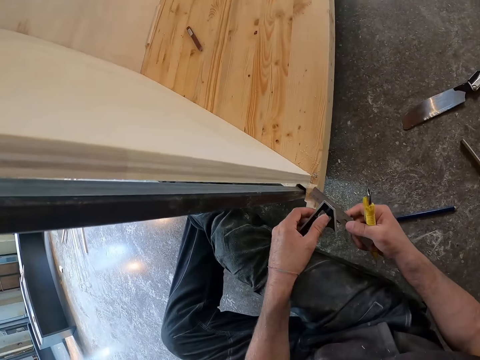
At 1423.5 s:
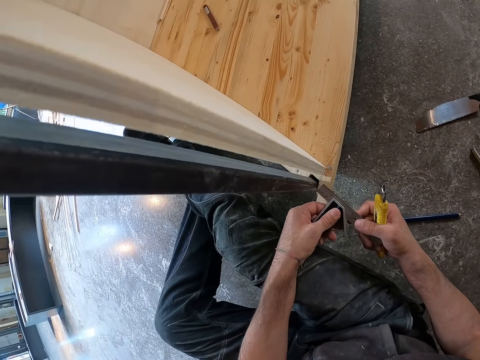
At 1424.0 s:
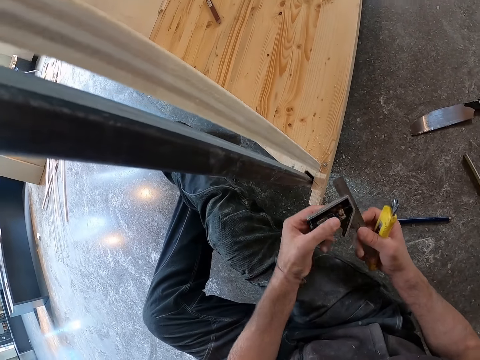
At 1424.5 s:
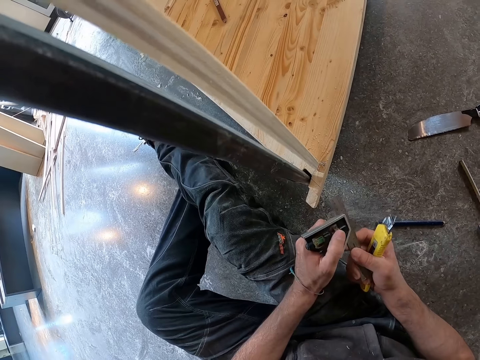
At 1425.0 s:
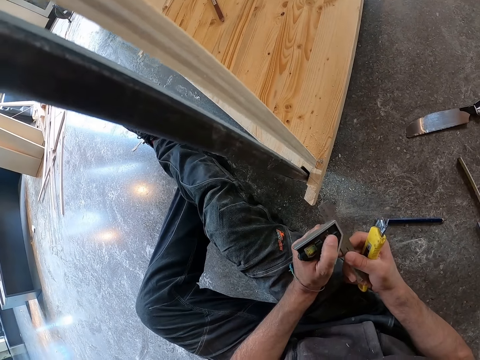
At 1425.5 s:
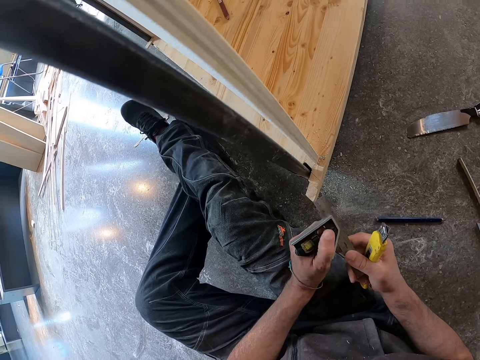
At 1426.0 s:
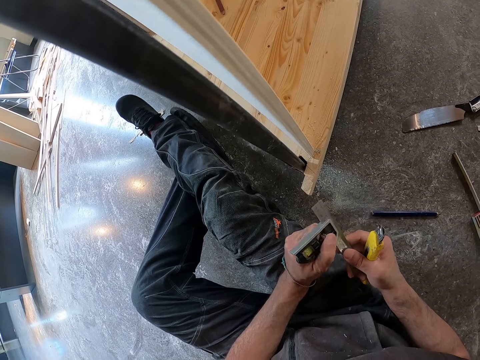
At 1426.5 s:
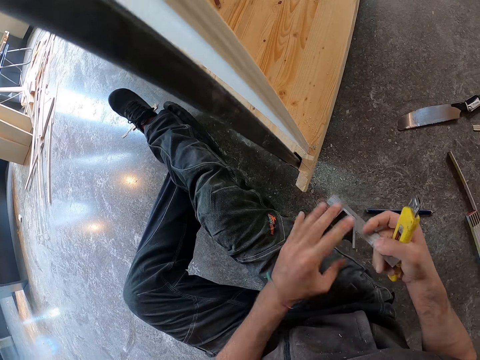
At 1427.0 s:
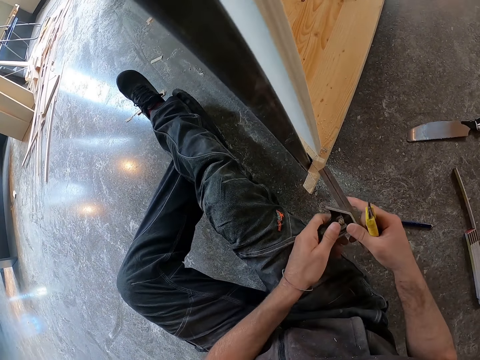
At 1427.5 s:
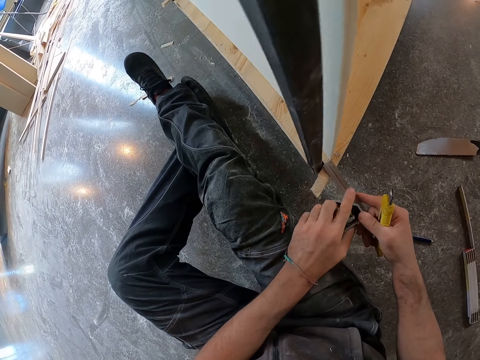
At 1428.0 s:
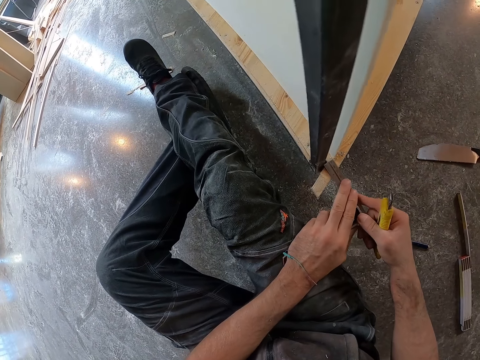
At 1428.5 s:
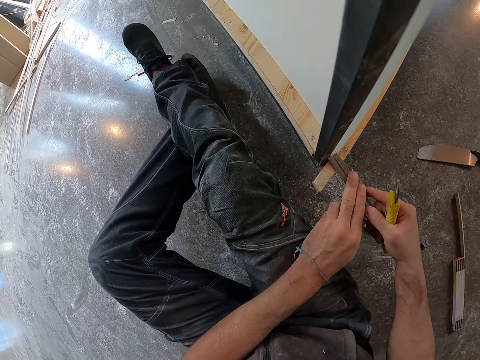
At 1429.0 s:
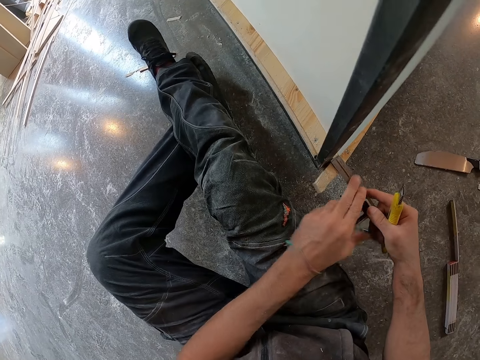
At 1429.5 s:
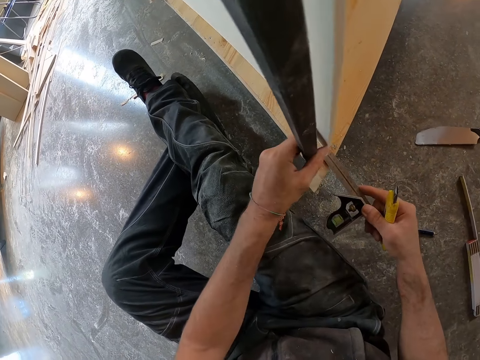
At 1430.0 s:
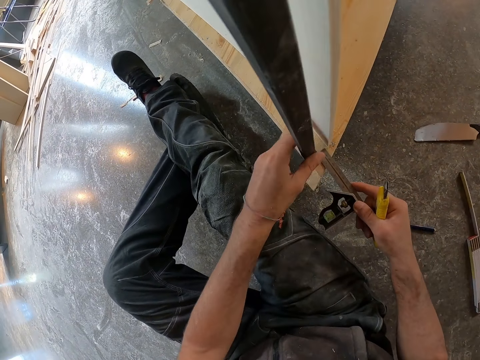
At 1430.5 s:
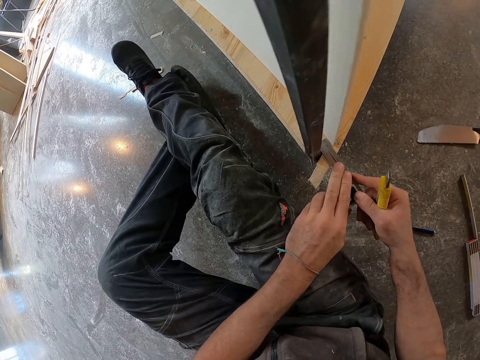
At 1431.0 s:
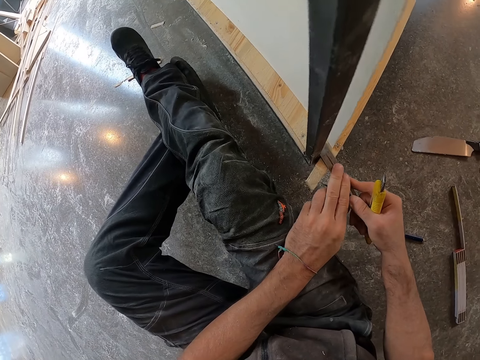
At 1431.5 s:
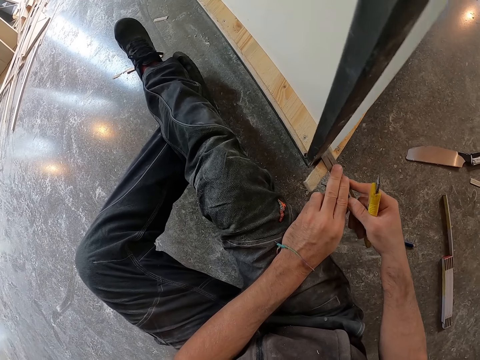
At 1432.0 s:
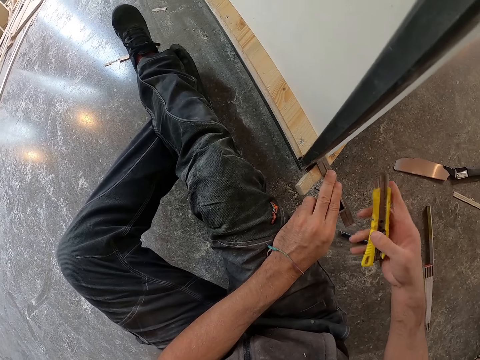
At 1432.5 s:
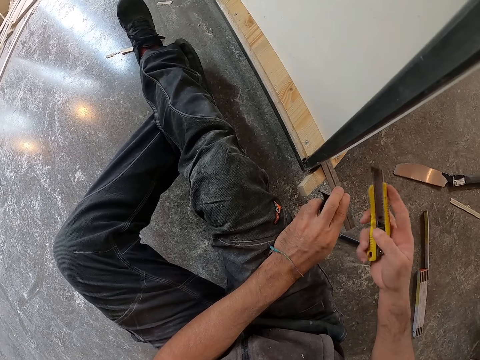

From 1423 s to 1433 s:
The camera wearer touches something. He marks a part of the plywood board with the scriber ruler and knife in his hands.

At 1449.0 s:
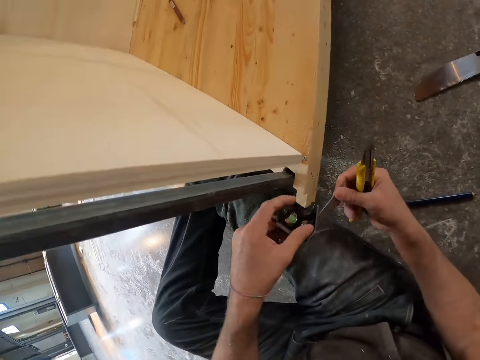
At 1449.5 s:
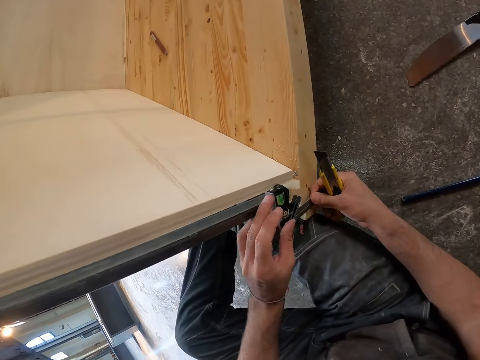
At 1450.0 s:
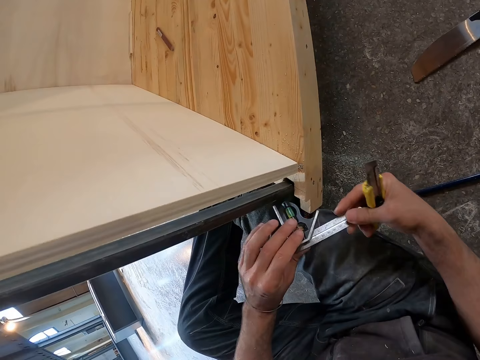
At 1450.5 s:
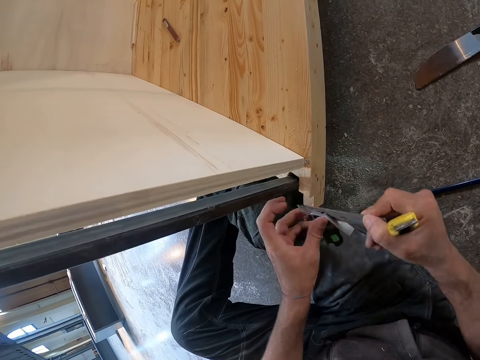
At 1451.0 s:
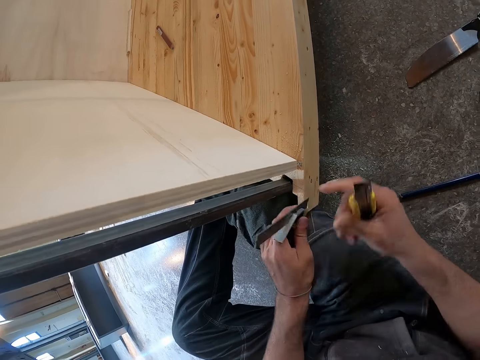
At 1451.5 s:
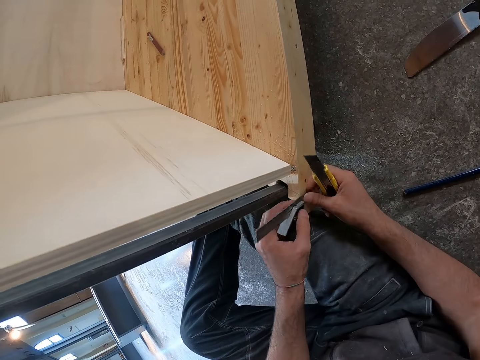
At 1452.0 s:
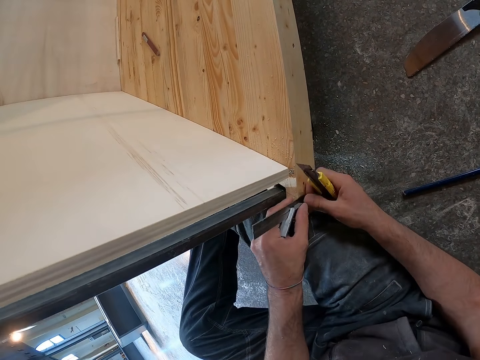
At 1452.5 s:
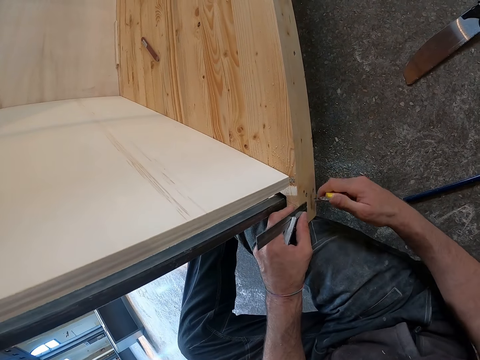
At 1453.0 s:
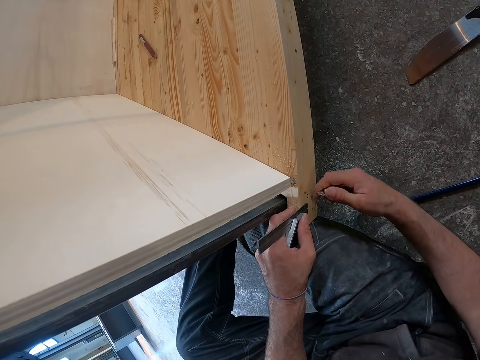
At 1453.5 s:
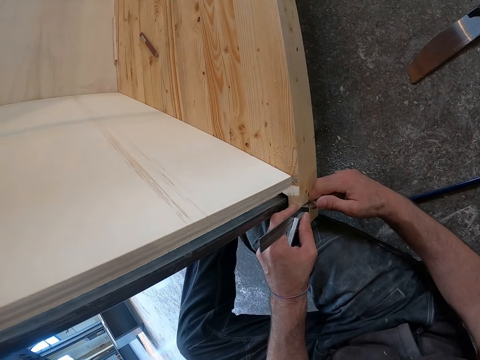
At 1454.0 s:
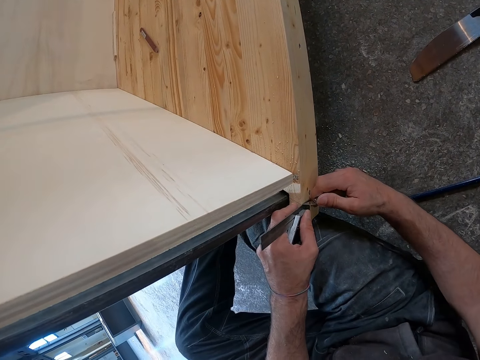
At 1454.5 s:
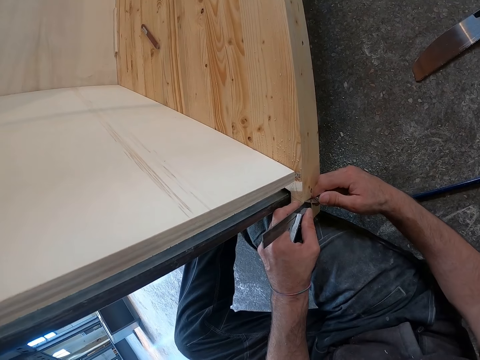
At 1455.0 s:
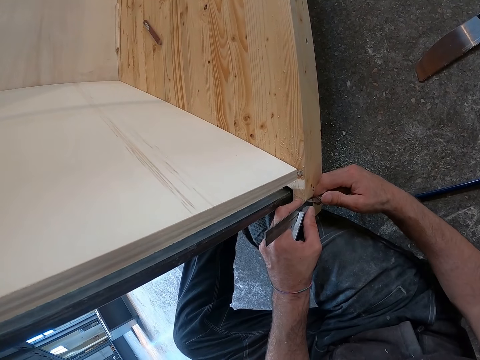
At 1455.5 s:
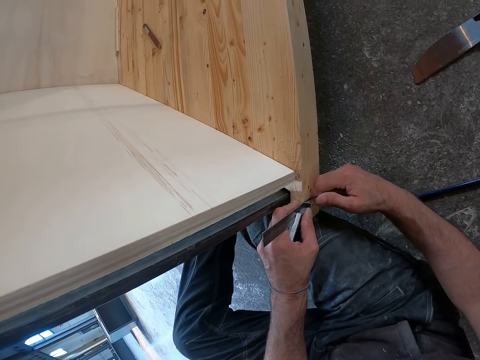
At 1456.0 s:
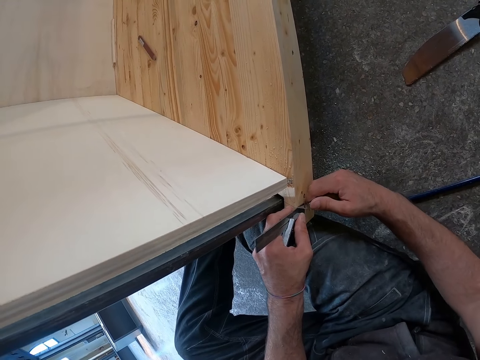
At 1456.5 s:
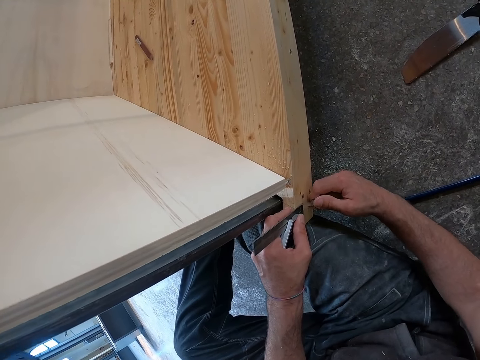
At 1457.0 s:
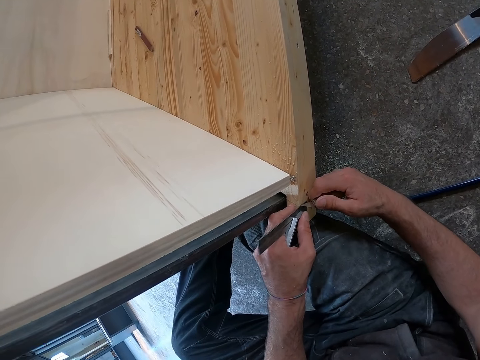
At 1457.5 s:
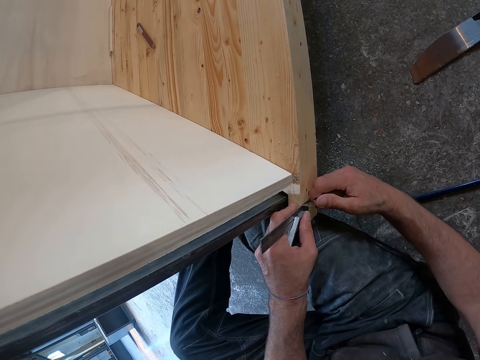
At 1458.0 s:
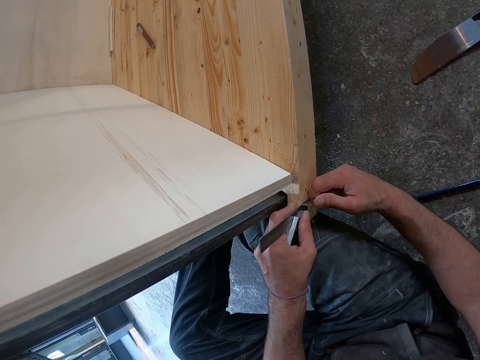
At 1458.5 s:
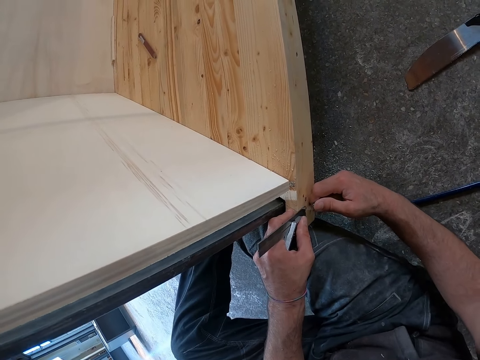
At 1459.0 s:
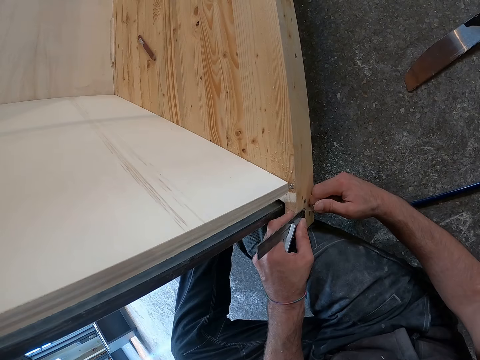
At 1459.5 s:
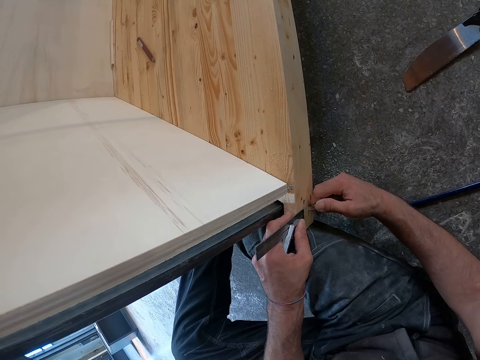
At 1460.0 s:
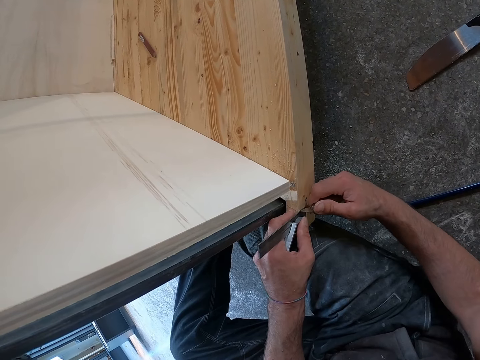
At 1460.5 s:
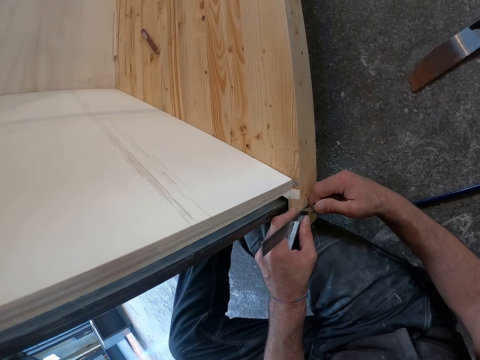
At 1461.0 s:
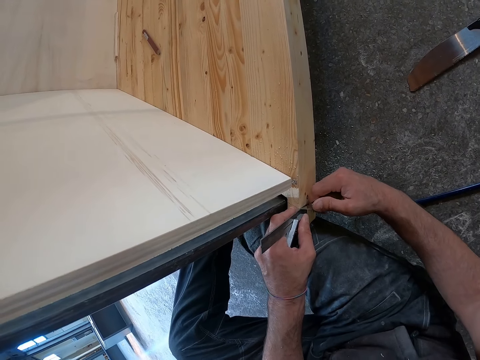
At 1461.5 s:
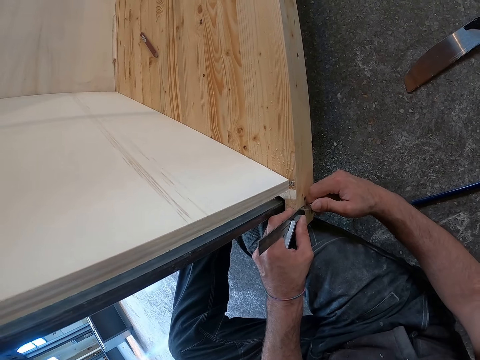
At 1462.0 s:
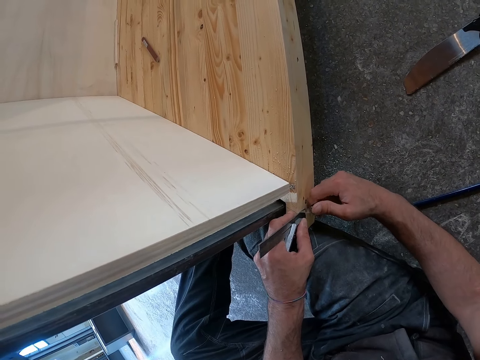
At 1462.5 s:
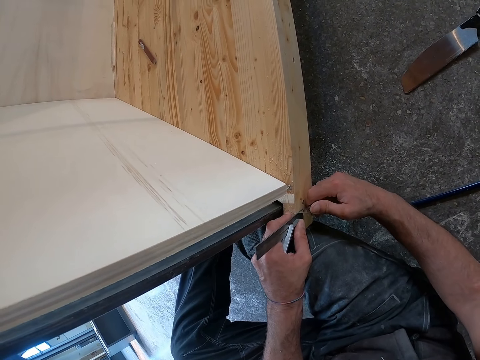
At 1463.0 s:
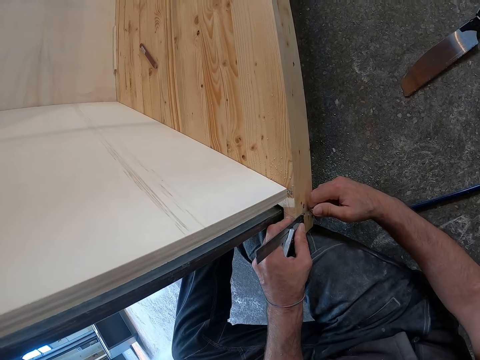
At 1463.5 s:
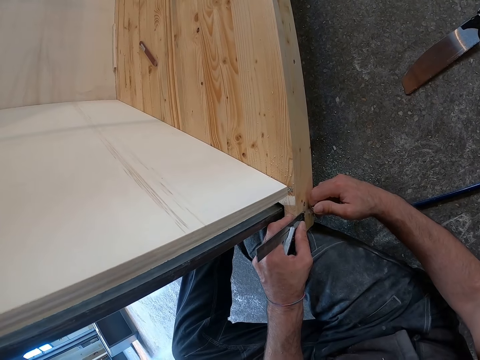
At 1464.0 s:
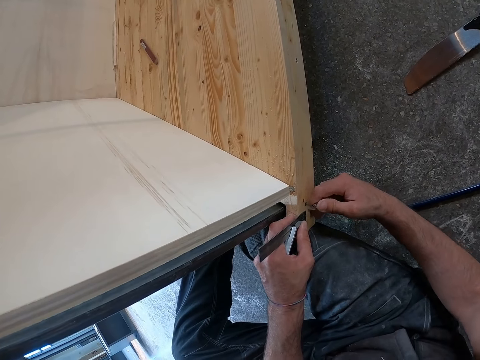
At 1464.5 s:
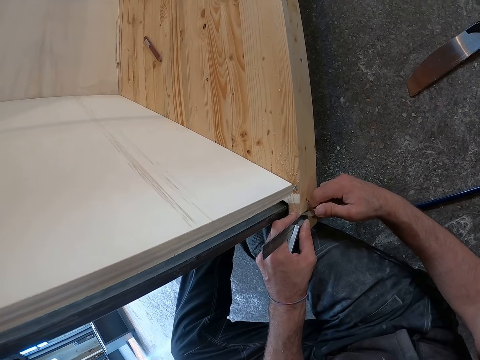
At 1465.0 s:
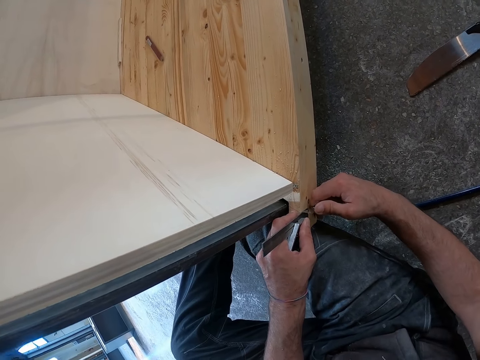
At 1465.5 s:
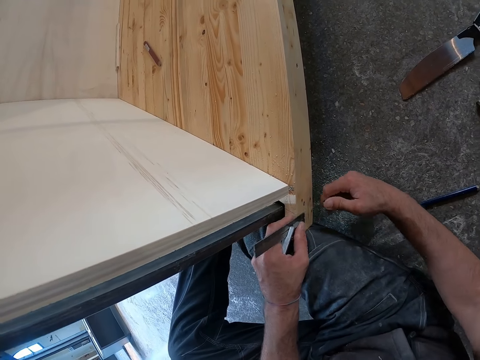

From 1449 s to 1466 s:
The camera wearer marks wood.
